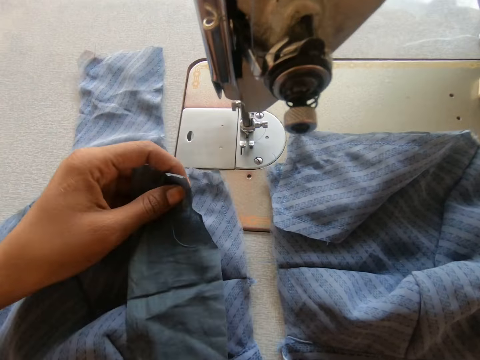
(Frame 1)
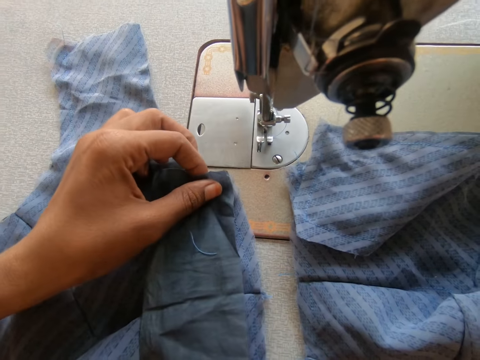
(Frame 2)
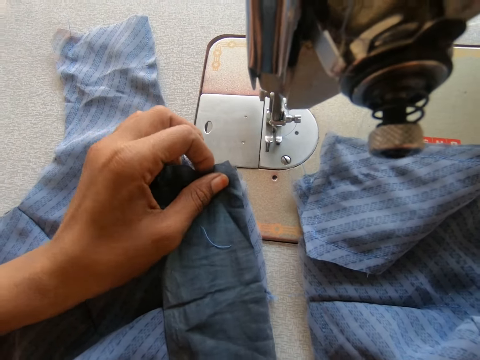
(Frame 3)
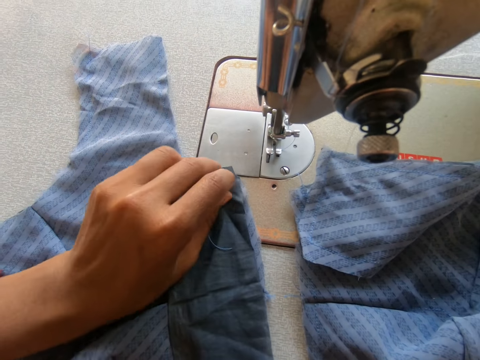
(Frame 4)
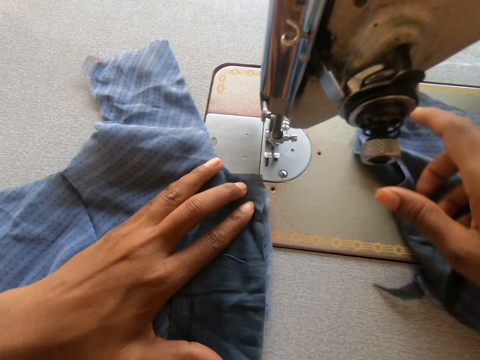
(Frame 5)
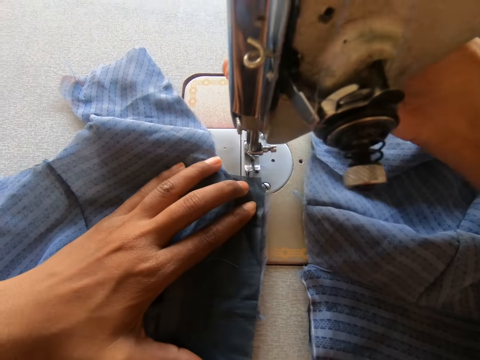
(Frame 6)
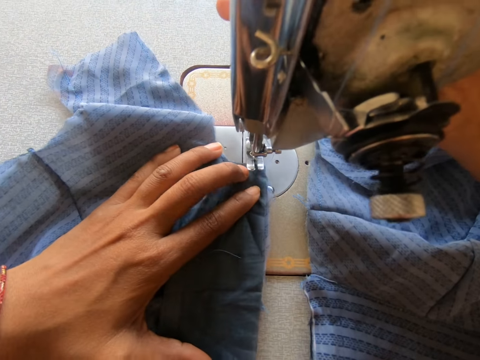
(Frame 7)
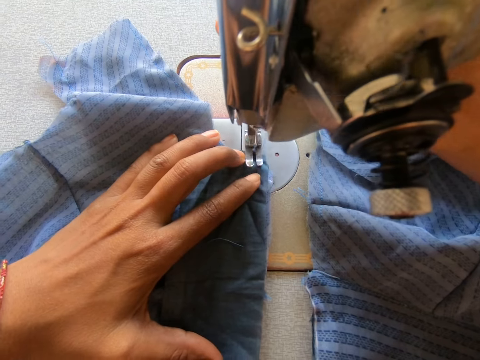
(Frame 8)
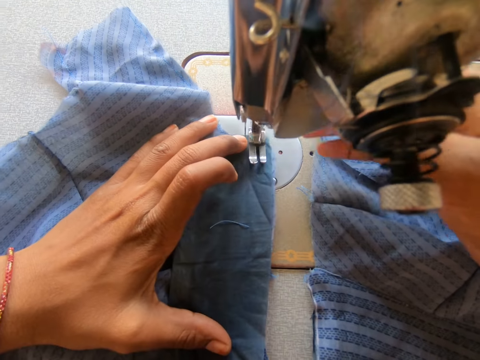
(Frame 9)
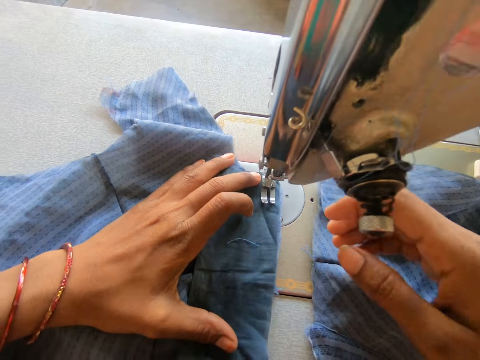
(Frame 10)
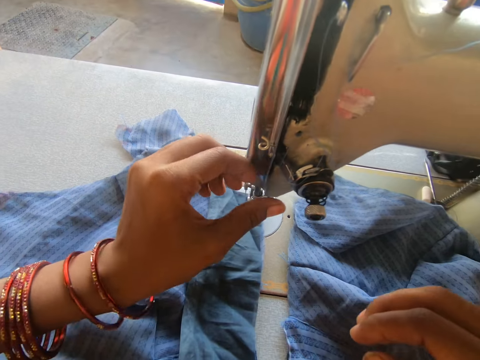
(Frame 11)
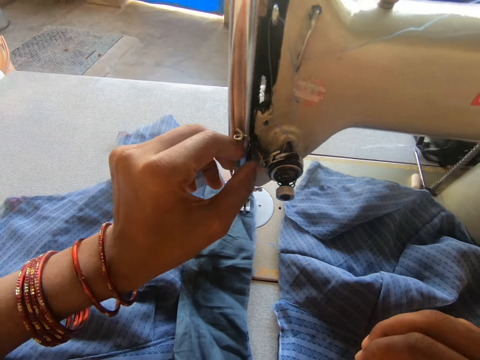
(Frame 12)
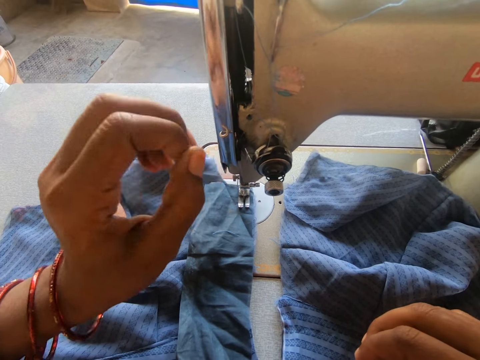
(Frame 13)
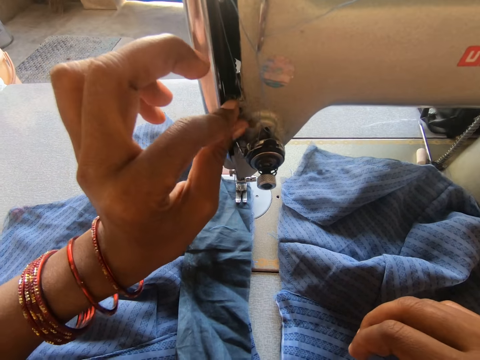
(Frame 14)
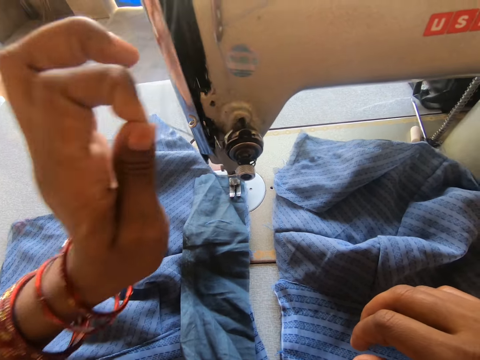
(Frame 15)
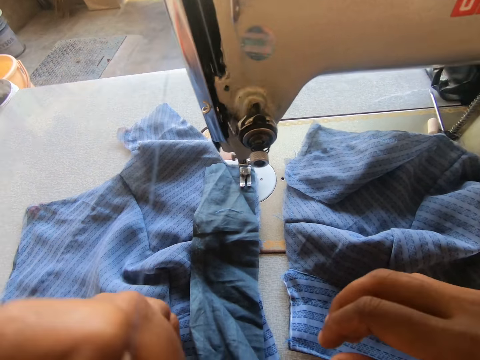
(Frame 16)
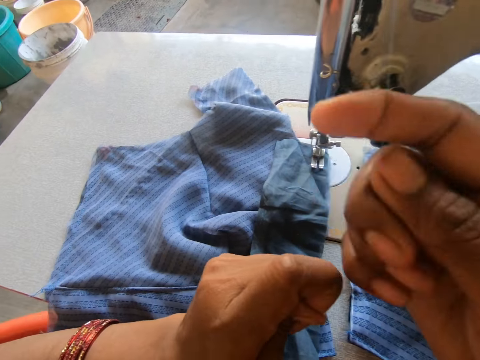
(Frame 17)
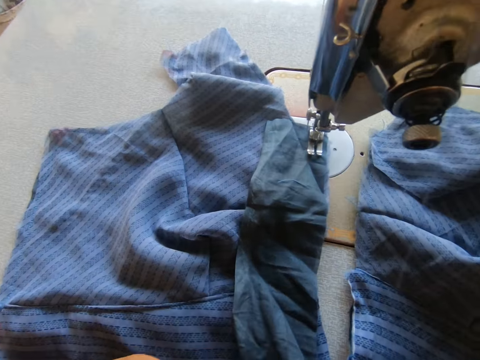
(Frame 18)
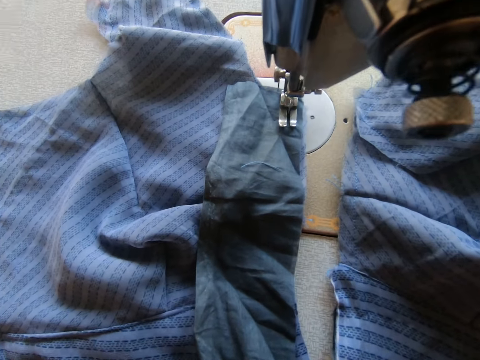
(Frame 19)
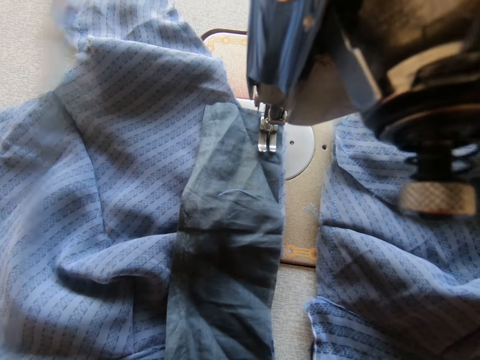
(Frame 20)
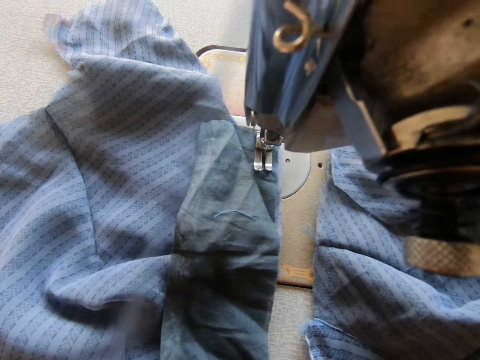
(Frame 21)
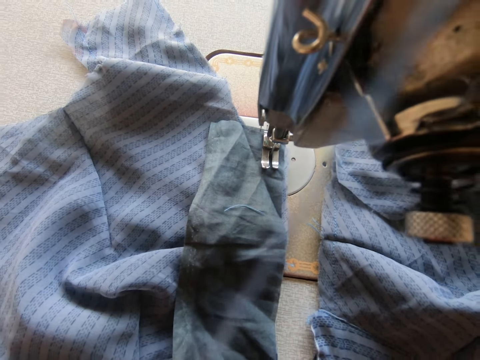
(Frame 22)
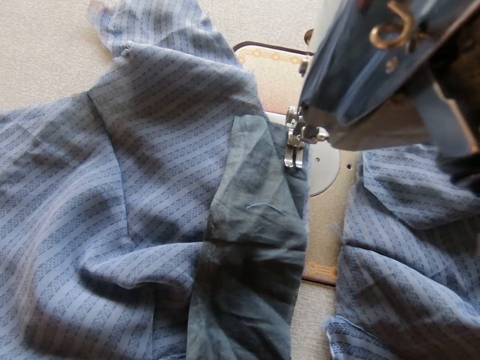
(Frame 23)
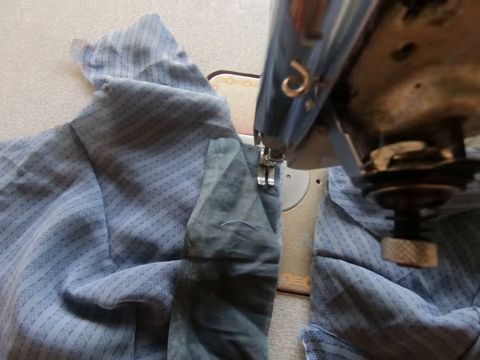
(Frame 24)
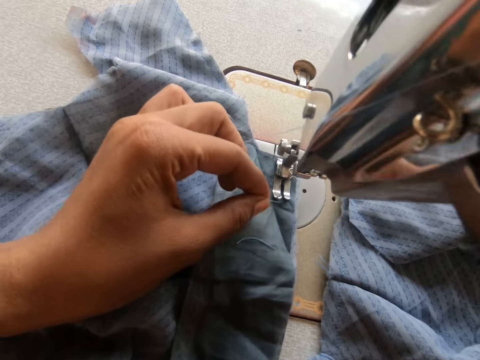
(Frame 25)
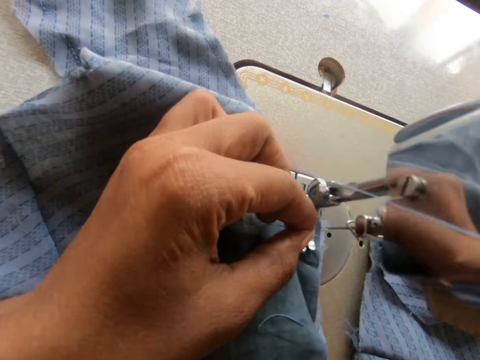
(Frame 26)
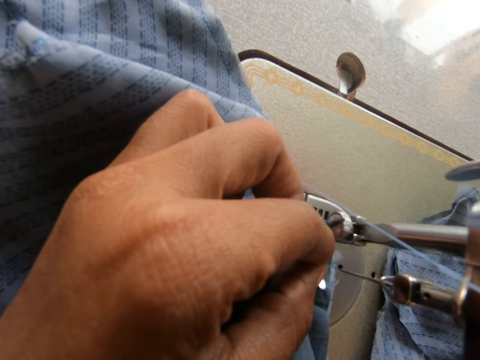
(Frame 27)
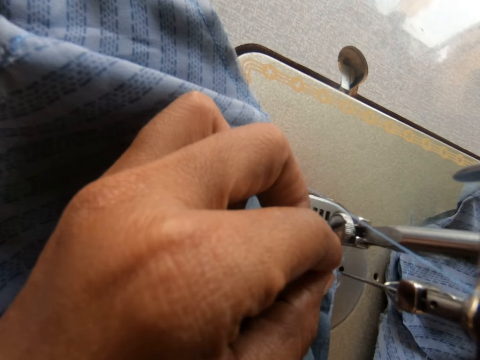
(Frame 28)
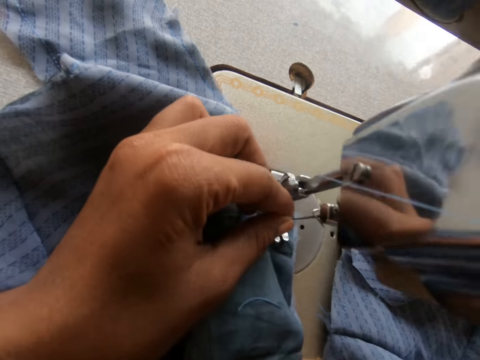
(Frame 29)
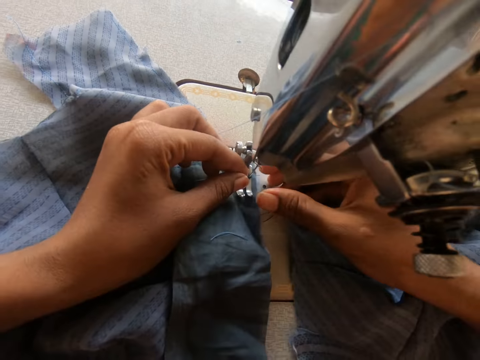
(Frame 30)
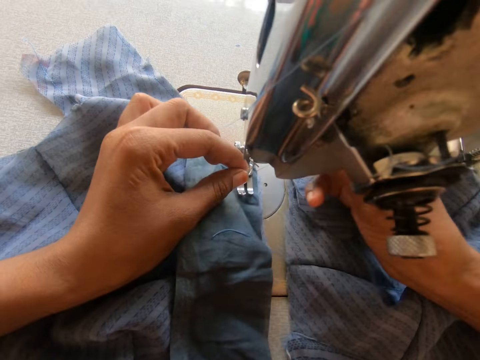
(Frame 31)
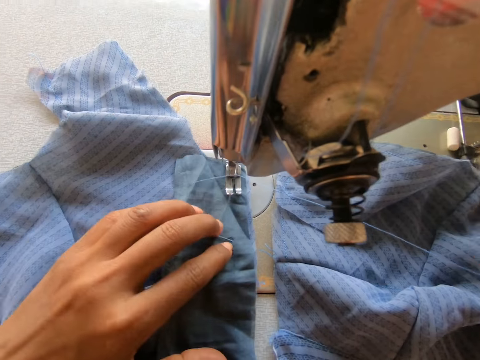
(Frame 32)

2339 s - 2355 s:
The camera wearer places the lining on the cloth. She sews the lining on the cloth on the sewing machine. She adjusts the thread of the sewing machine. She pulls the thread on the sewing machine. She pushes the thread through the needle.

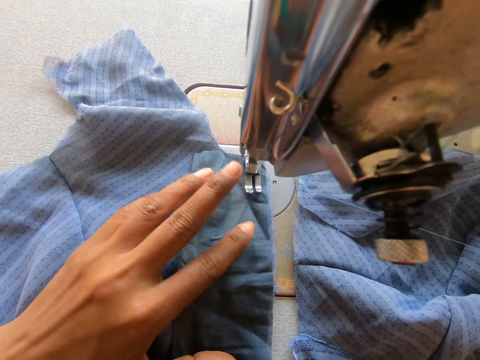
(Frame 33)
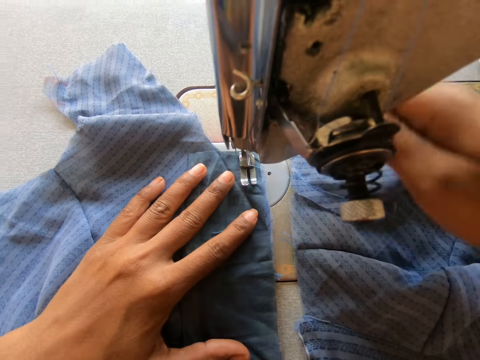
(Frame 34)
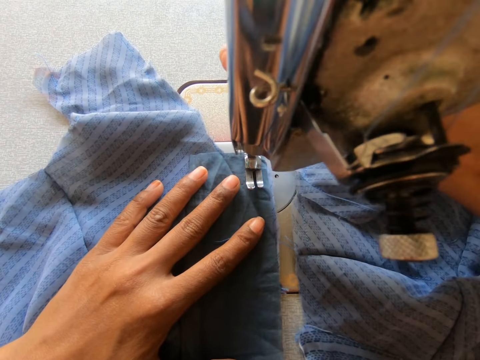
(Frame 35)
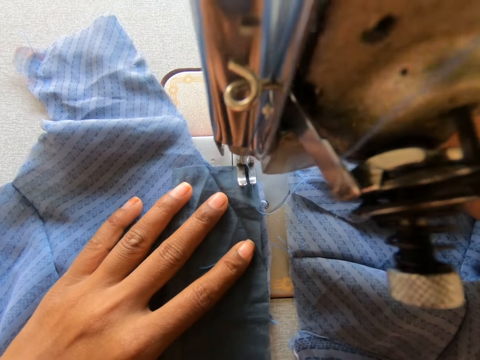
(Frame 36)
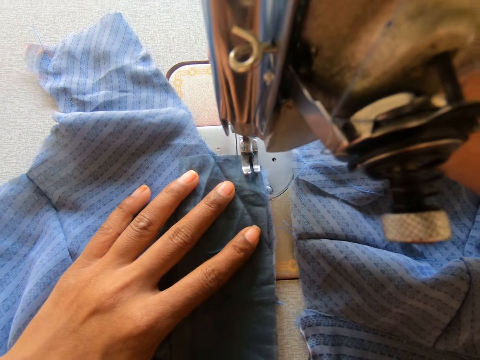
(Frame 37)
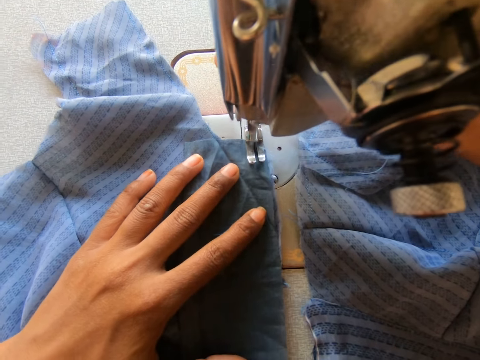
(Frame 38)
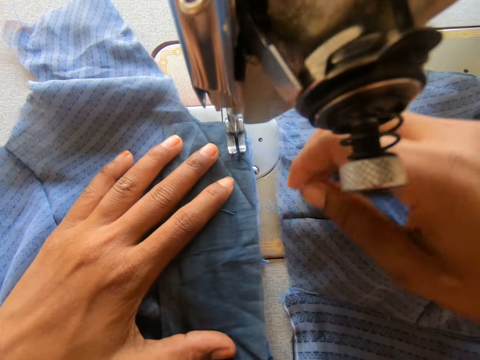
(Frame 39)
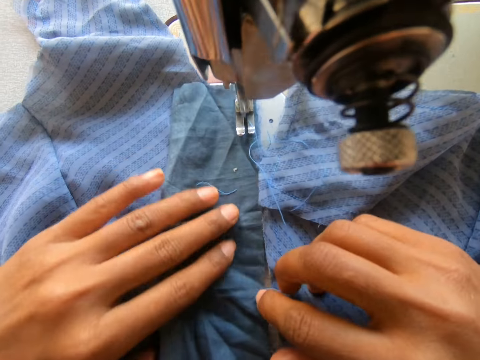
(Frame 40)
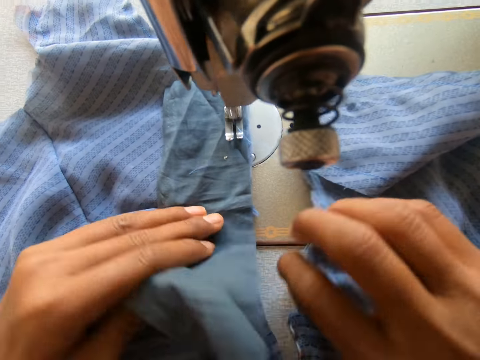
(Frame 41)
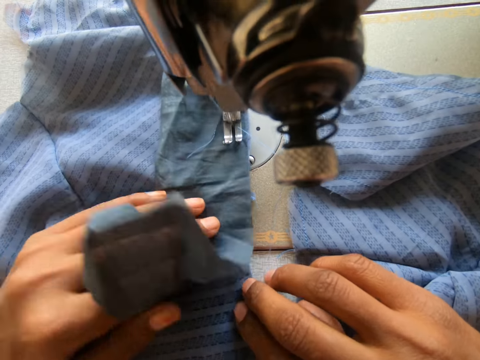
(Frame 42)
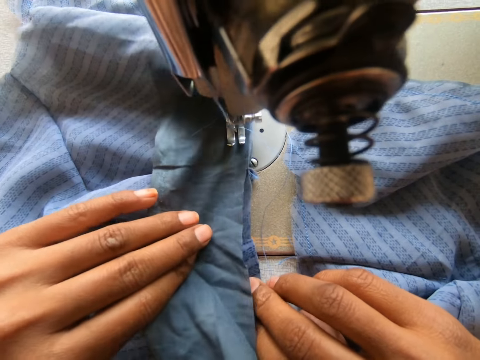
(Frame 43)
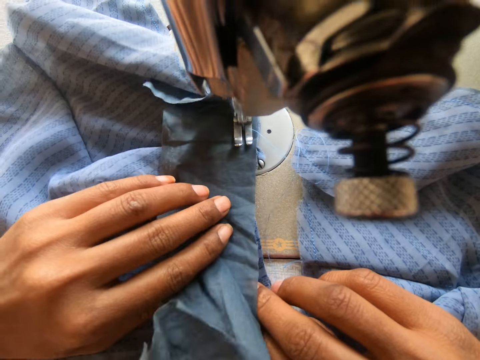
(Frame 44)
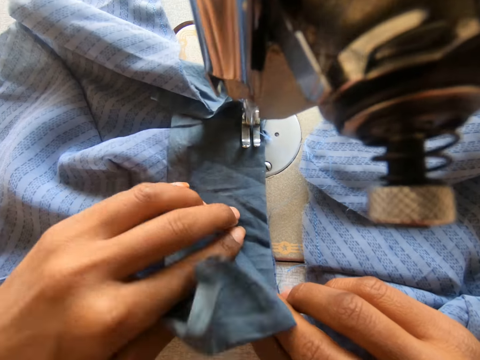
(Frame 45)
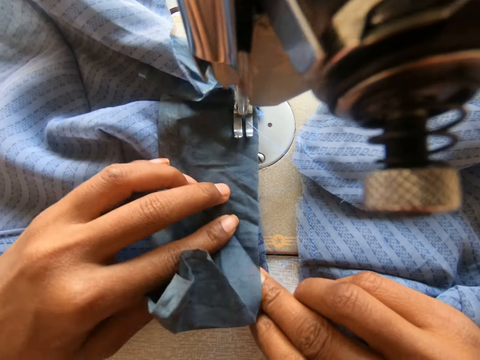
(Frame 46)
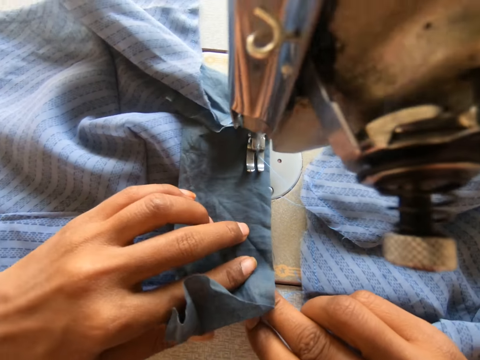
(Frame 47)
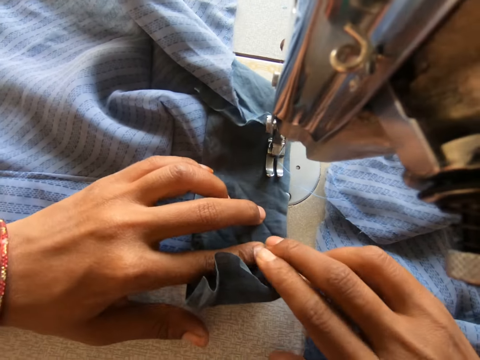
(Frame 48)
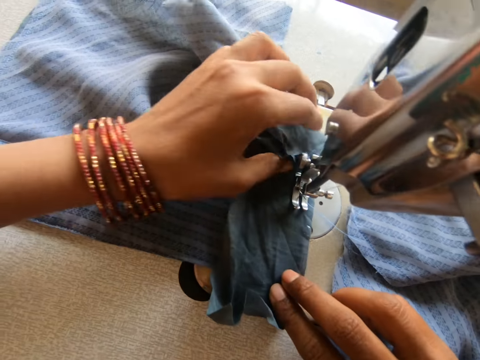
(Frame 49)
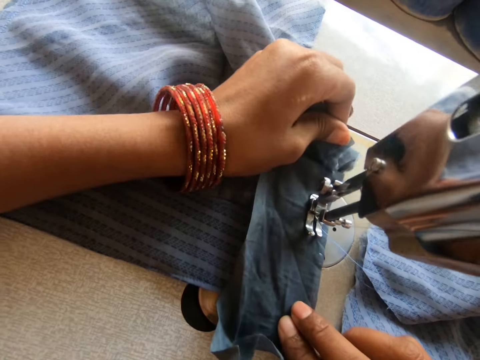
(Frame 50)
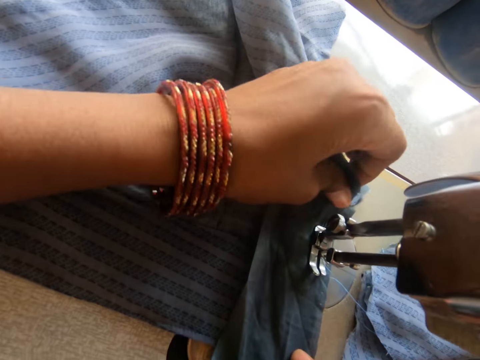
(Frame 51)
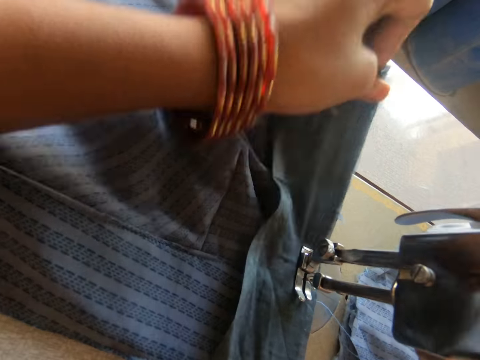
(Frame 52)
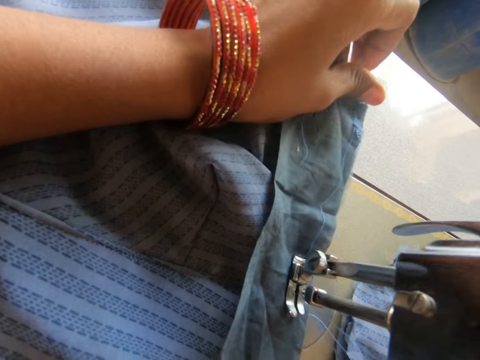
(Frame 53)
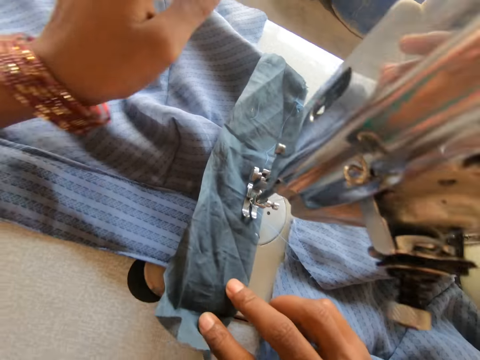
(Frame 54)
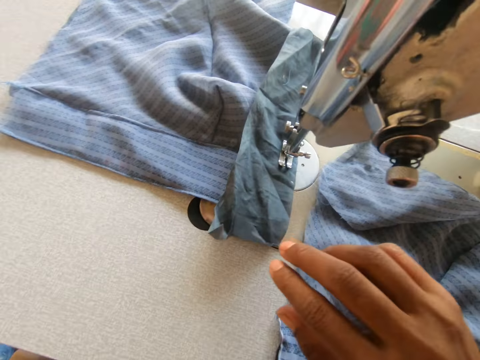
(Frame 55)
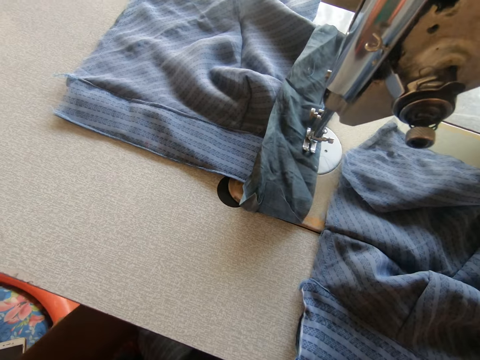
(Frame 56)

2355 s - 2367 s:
The camera wearer lowers the presser foot. They continue the sewing of the lining on the cloth on the sewing machine. She adjusts the cloth with her left hand. She pulls a garment.
